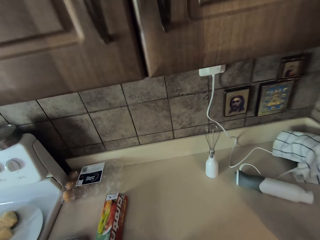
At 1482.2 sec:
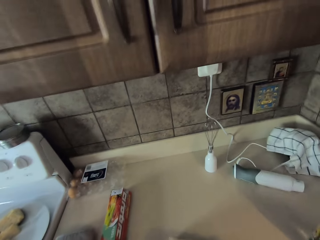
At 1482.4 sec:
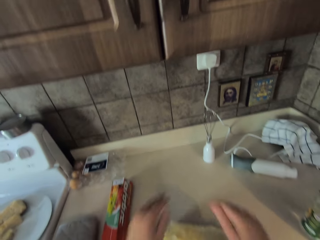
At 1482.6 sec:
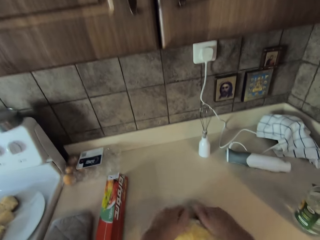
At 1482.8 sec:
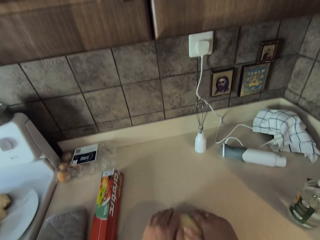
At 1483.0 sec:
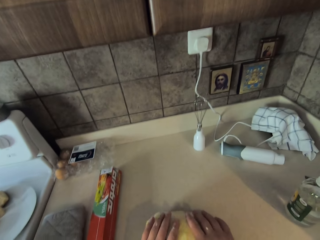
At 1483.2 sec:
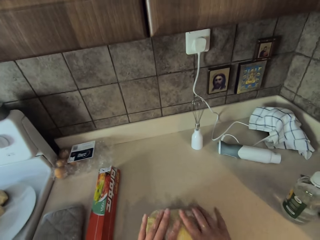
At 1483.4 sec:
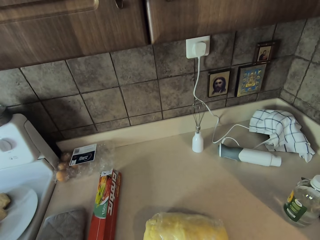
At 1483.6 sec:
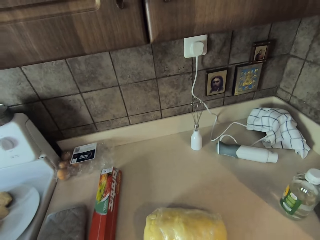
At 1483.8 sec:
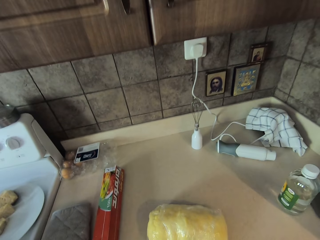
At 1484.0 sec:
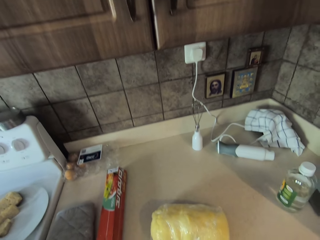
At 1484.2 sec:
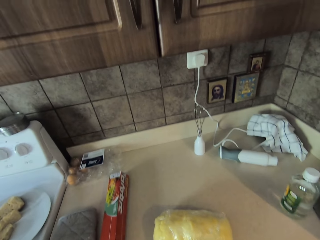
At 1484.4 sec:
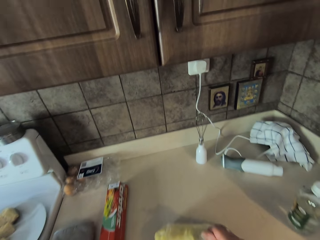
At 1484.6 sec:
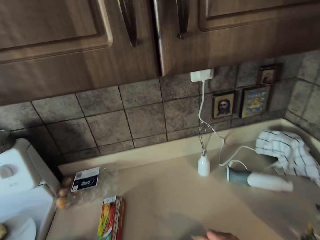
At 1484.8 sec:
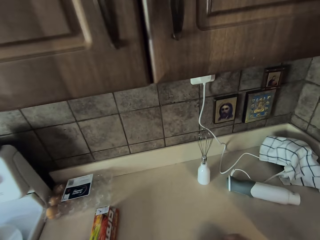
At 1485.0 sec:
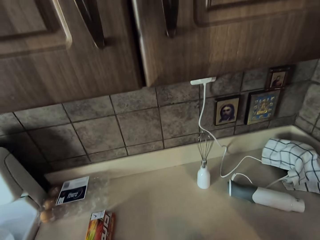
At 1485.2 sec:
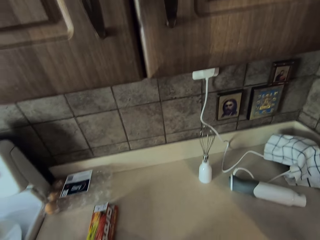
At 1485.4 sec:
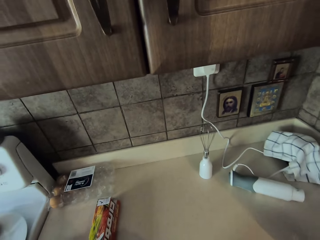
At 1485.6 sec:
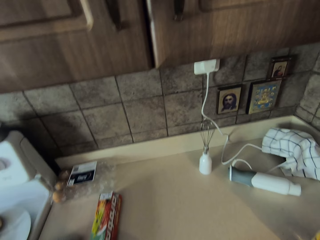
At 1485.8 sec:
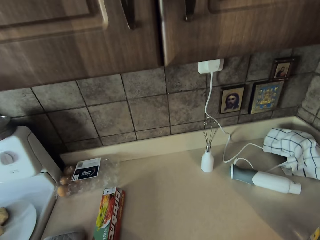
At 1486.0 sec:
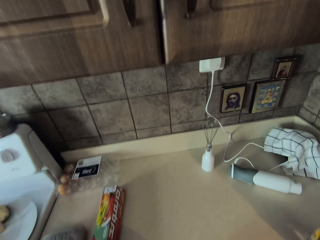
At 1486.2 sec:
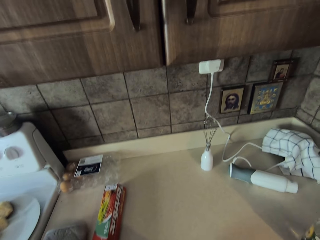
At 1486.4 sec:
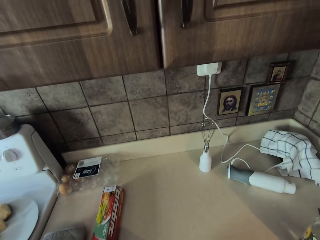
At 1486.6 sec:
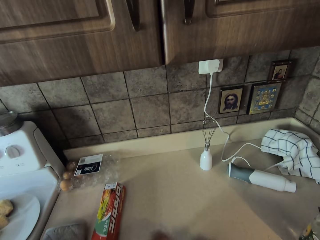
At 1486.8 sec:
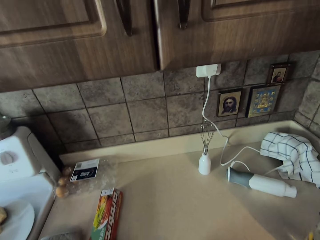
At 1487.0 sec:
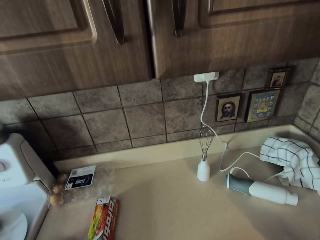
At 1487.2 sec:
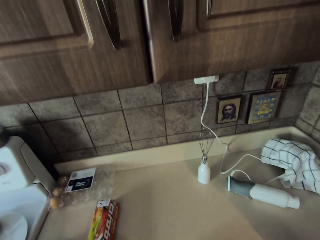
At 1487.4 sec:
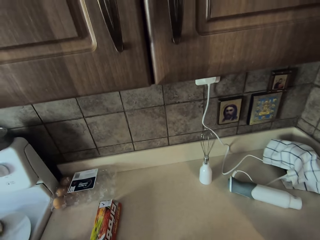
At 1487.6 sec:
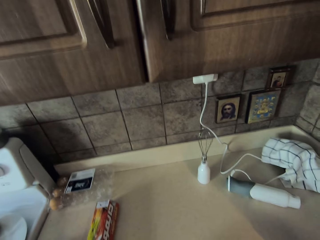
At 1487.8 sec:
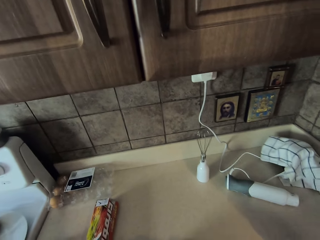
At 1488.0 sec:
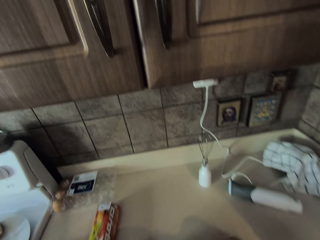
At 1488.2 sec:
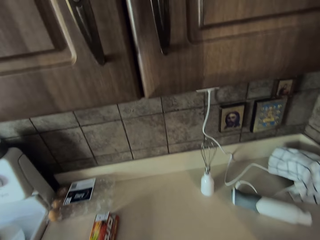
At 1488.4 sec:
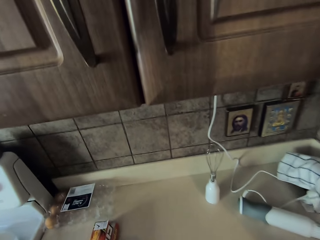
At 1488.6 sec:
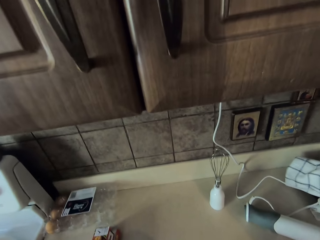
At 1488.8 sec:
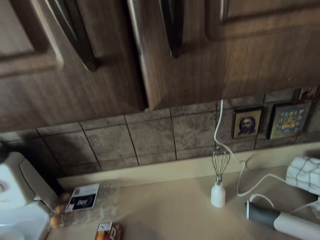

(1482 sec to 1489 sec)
The camera wearer covers a dough with a nylon paper cover.
